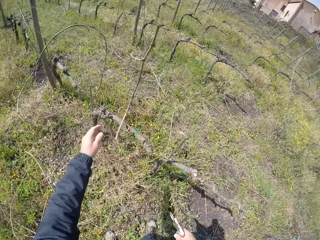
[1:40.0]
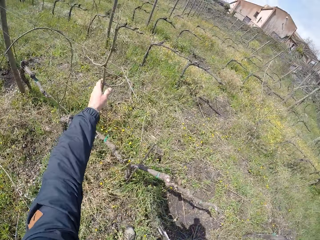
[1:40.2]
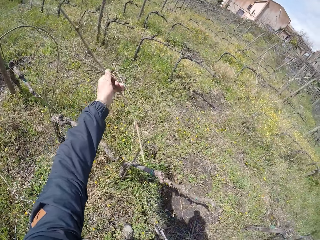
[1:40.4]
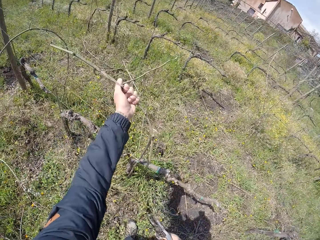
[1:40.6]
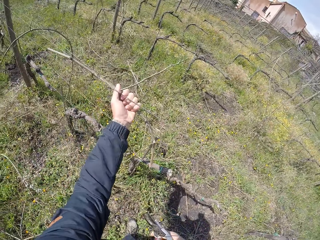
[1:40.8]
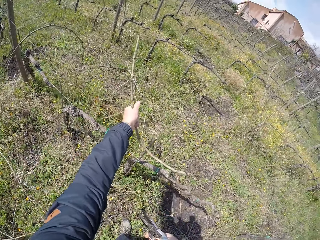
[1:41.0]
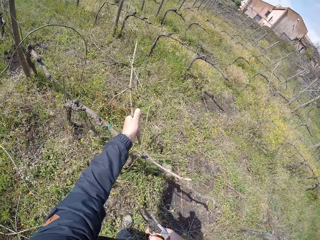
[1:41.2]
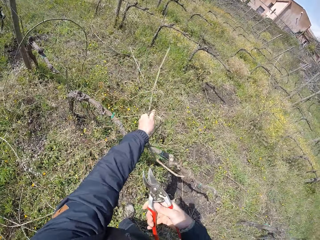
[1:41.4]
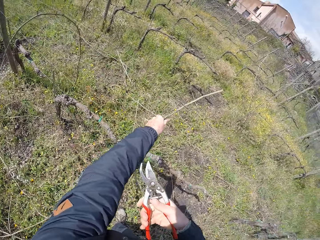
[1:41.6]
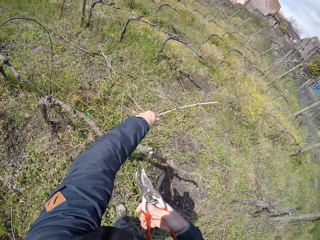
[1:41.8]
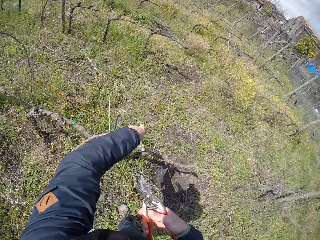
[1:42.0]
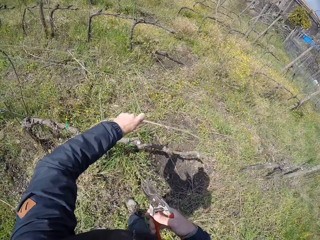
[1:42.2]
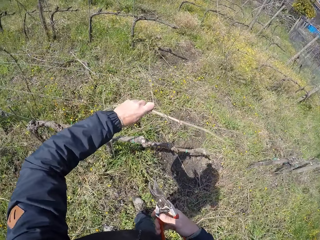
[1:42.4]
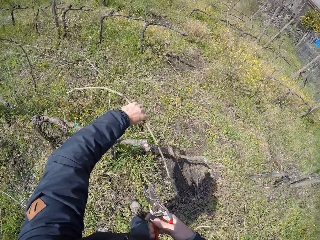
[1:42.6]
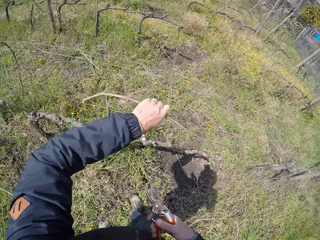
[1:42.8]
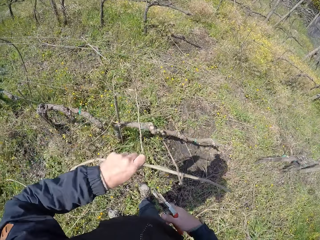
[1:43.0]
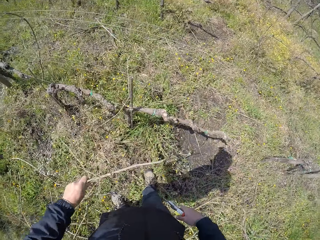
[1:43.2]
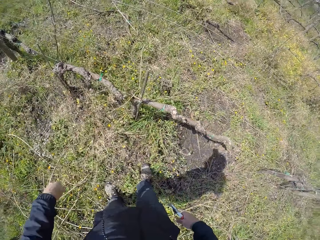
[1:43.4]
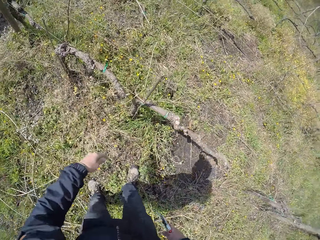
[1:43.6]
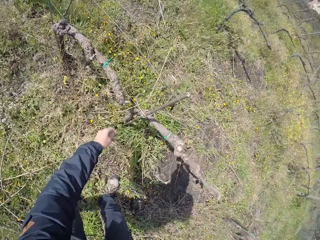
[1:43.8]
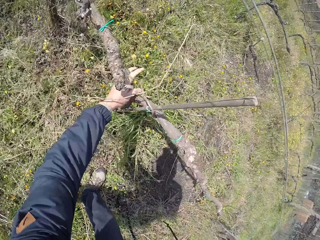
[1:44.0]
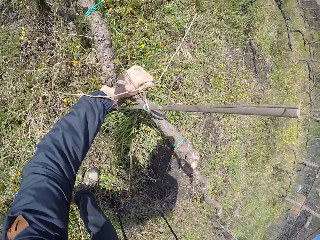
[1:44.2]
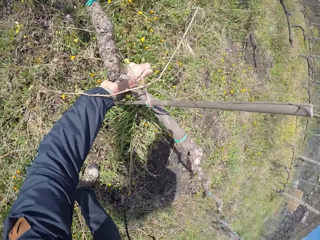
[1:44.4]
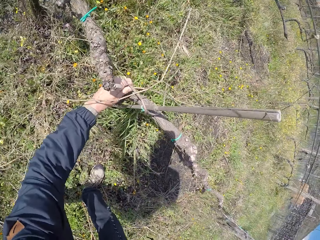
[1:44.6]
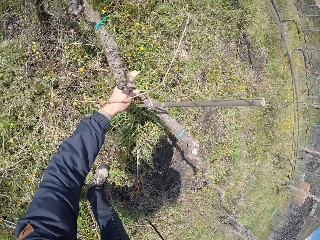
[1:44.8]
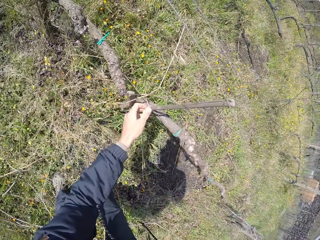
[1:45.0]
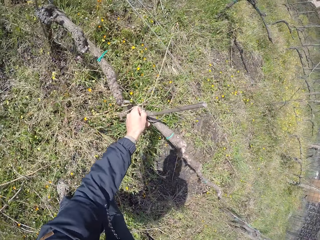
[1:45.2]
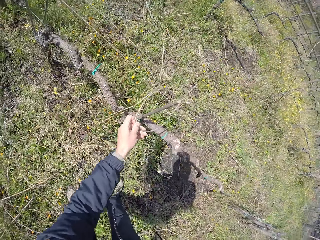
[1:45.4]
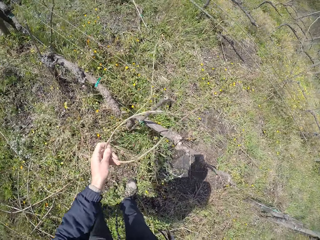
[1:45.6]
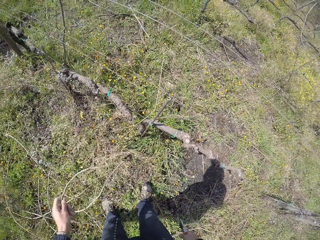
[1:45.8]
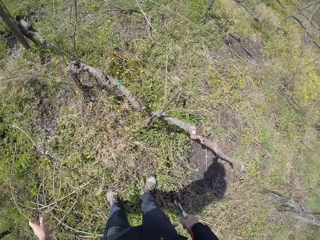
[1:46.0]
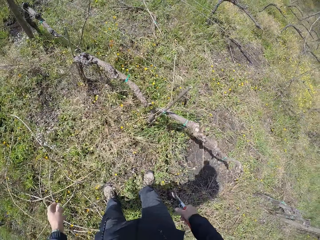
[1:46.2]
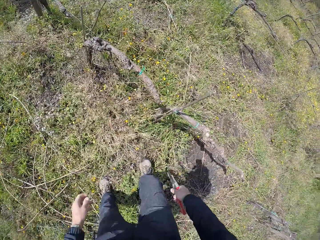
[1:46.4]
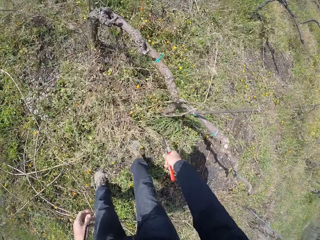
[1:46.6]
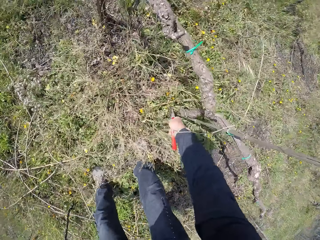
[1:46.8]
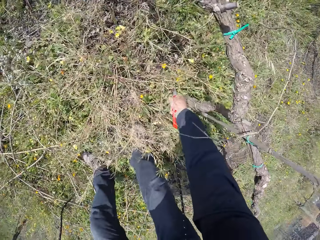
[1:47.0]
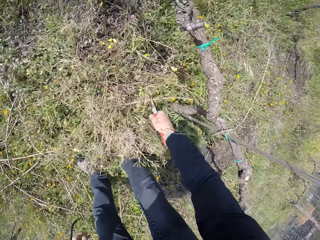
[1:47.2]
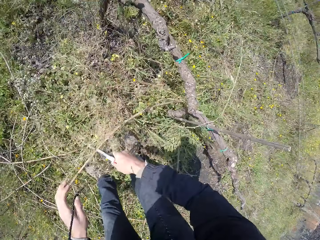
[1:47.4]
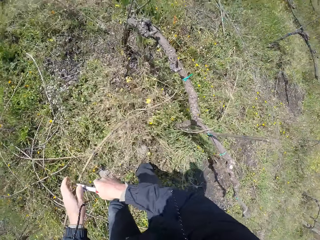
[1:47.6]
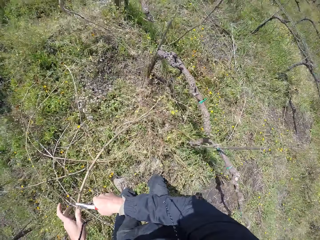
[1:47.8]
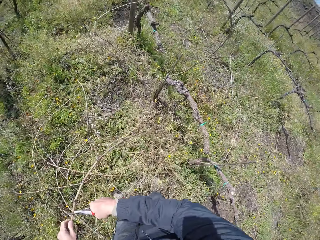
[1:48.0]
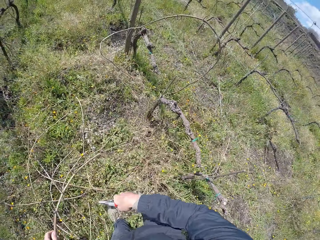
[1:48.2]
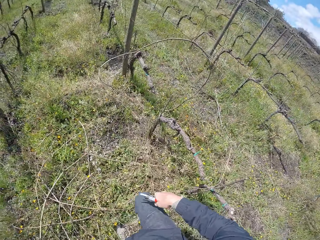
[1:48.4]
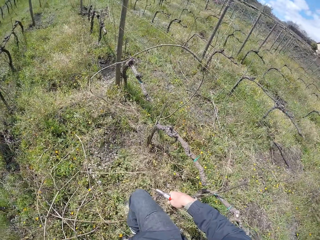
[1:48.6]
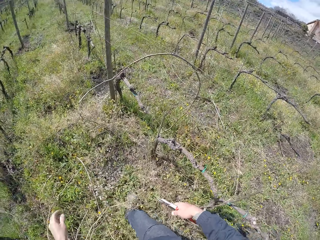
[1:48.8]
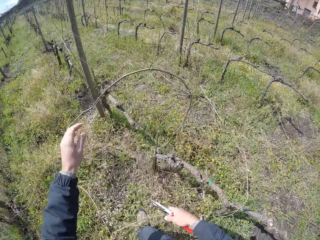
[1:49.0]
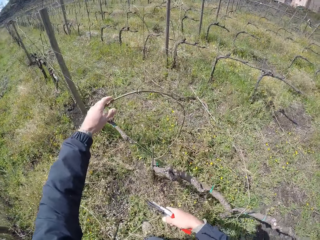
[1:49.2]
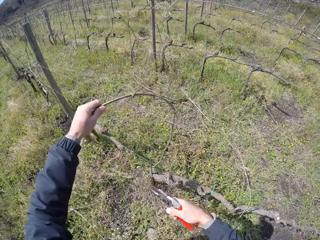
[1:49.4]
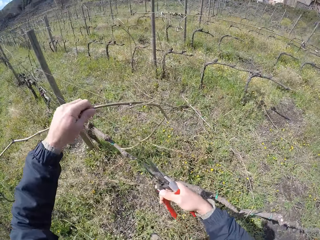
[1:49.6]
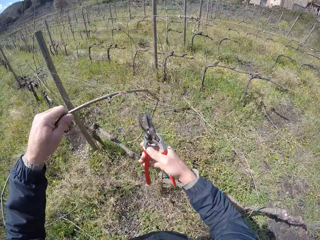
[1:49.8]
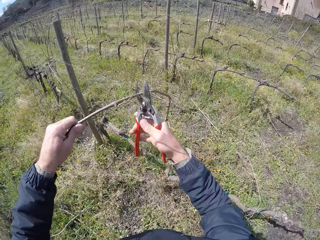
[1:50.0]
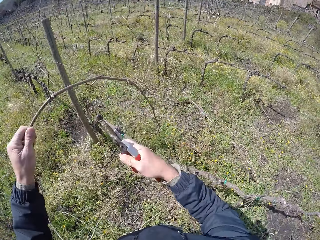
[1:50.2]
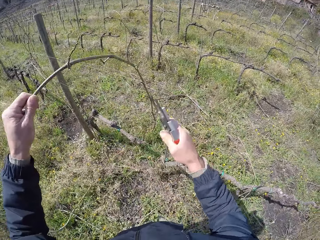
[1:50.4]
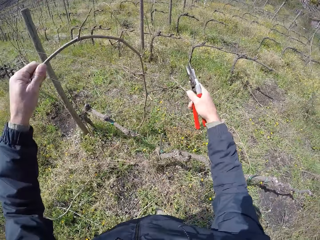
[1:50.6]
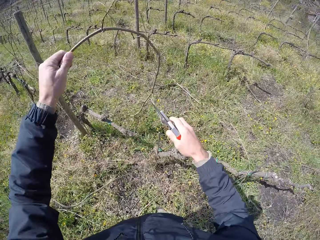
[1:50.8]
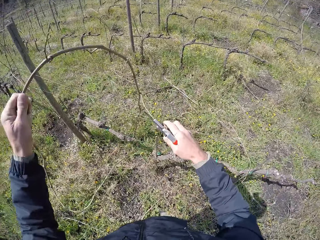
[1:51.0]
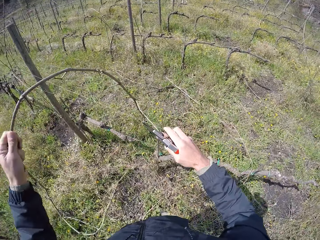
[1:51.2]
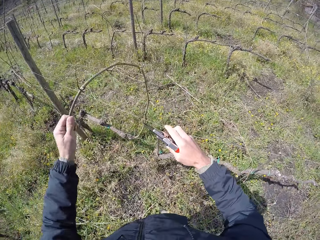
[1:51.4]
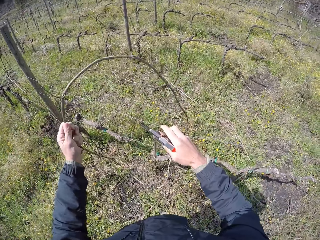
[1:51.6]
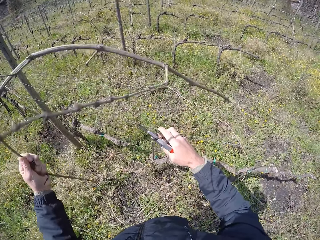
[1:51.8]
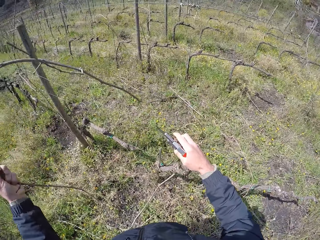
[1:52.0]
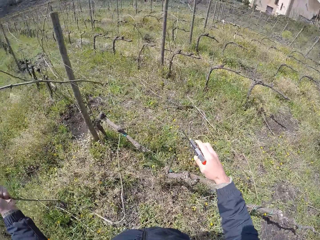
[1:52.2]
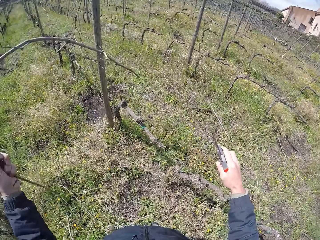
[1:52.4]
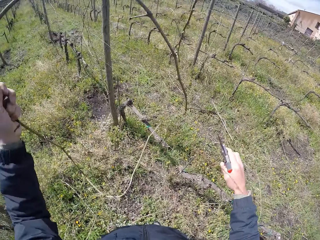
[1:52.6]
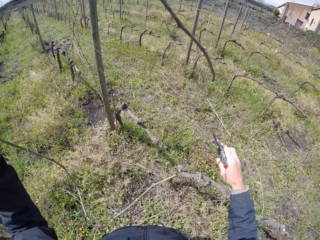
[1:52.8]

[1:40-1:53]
The camera wearer pulls a twig from the wired fence with his left hand. He drops the twigs in his left hand on the ground. He pulls a twig with his hand. He picks a twig with his left hand. He drops the twig in his left hand on the ground. He picks a twig with the pruner, a pruning shear, in his right hand. He places the twig on the other hand. He drops the twig on the ground with his left hand. He holds the twig with his hand. He pulls a twig with his left hand. He cuts the twig with the pruning shear. He holds the fence with his hand and removes the twig from the fence.

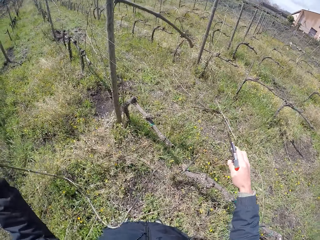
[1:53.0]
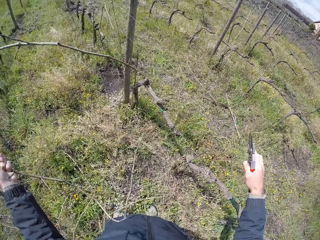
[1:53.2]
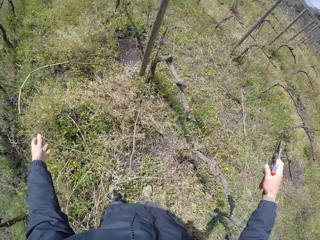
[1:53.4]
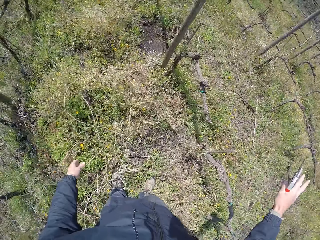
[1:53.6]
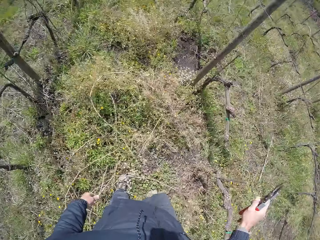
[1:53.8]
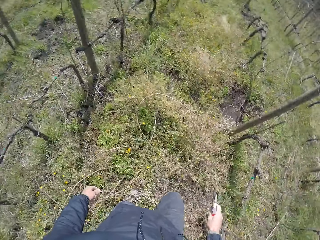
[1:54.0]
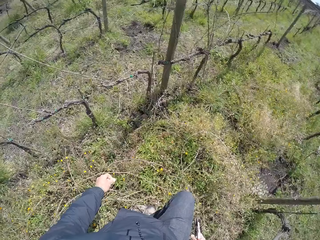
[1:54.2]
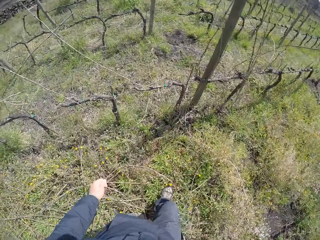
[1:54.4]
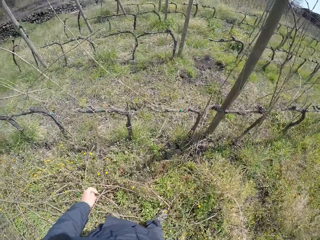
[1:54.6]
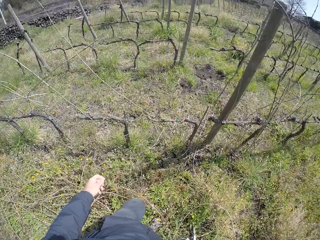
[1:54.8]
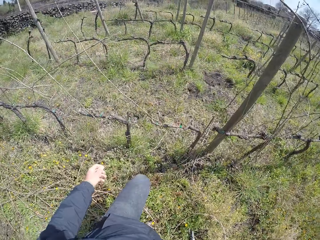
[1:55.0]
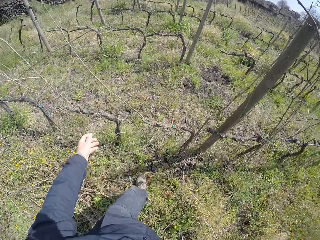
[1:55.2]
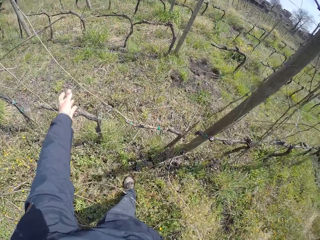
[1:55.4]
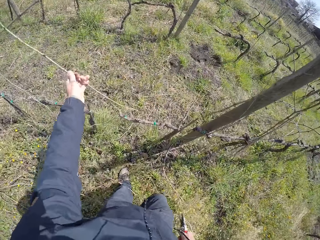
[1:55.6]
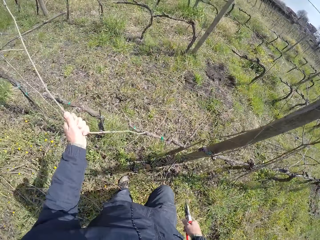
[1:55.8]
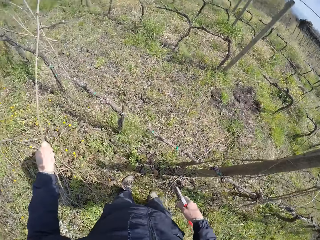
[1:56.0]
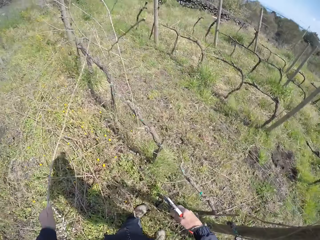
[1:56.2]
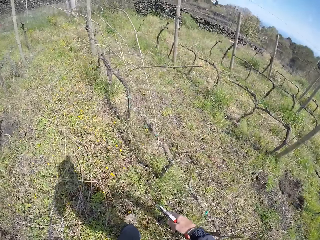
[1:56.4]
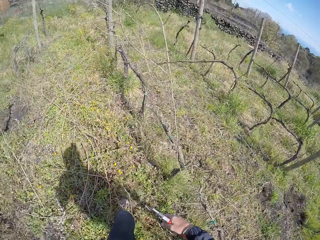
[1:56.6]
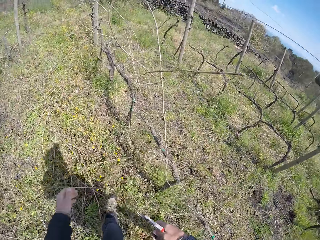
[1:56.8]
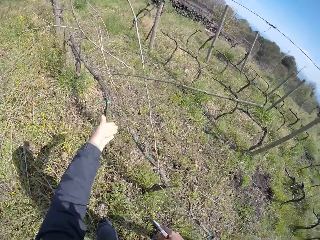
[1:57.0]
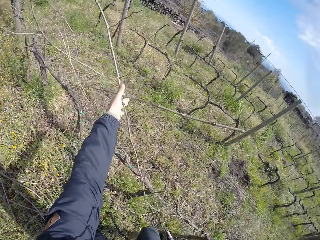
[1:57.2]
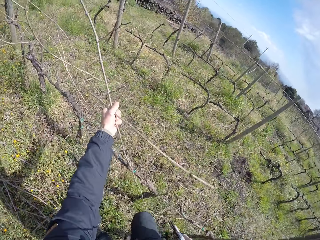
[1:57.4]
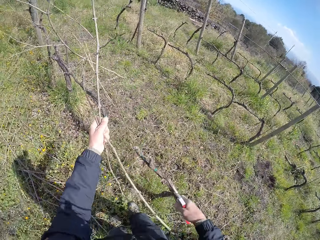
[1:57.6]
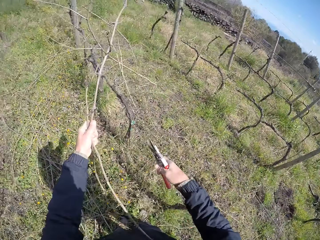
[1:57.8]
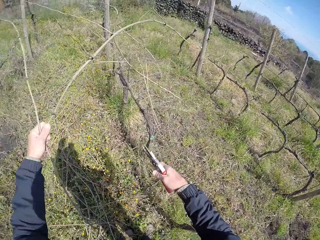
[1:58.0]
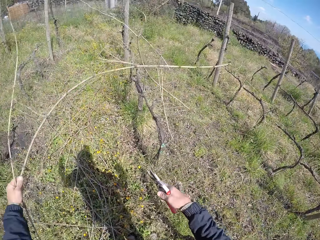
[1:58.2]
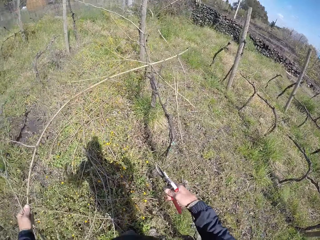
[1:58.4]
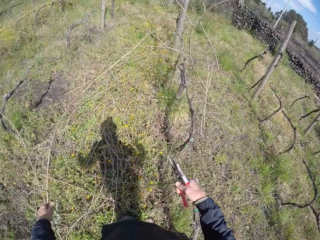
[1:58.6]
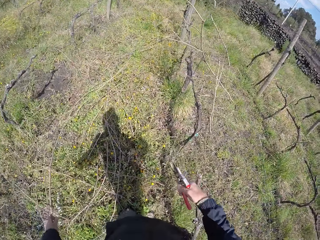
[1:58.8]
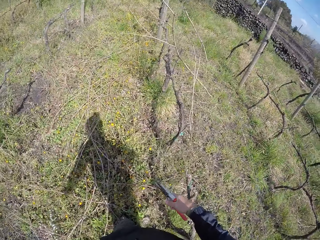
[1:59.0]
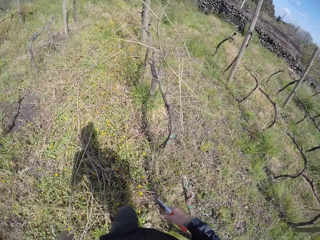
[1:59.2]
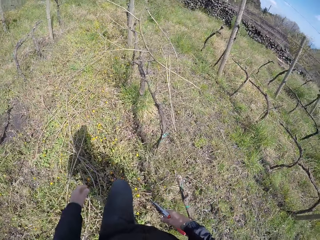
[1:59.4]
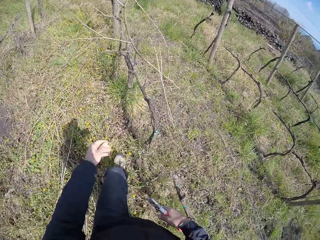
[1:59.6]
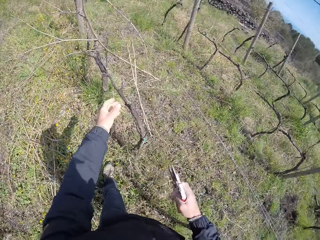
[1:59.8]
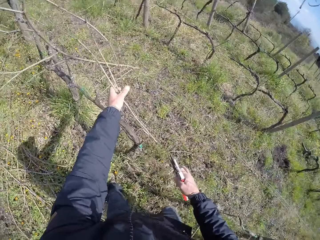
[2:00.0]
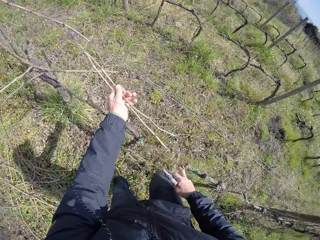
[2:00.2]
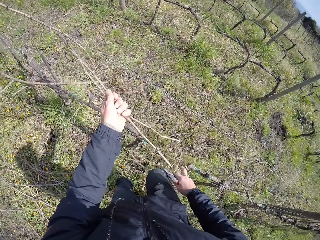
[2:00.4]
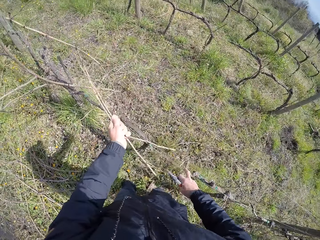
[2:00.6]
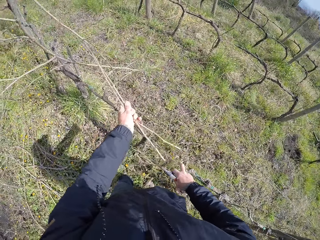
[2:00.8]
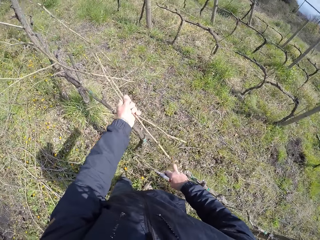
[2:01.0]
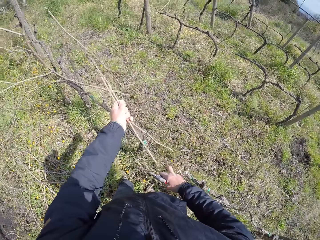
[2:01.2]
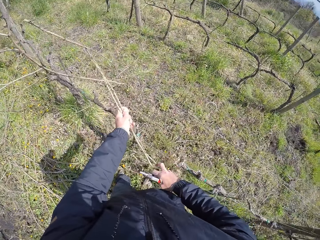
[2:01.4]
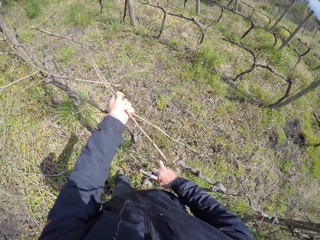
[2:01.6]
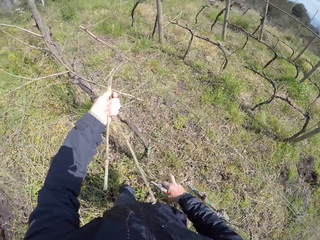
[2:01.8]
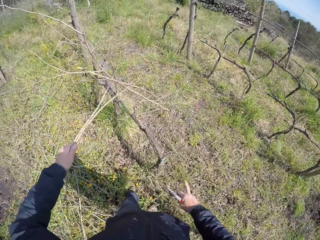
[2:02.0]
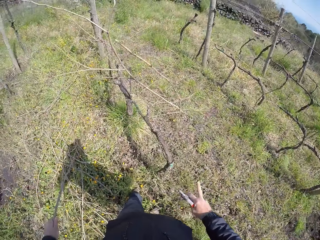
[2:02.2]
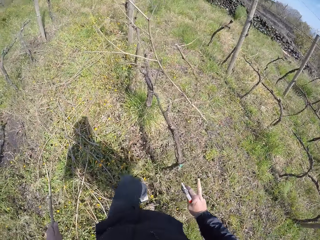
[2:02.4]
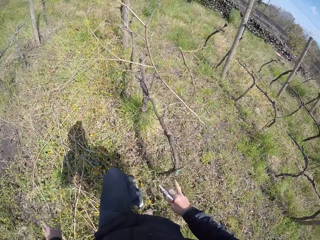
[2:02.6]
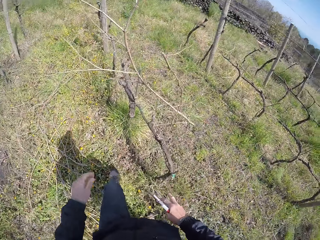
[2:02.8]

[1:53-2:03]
The camera wearer drops the twig on the ground with his left hand. He walks around the field. He pulls a twig from the wired fence with his left hand. He drops the twig on the ground with his left hand. He pulls twigs from the wired fence with his left hand. He drops the twigs on the ground with his left hand. He walks around the field. He pulls twigs from the wired fence with his left hand. He drops the twigs on the ground with his left hand.
